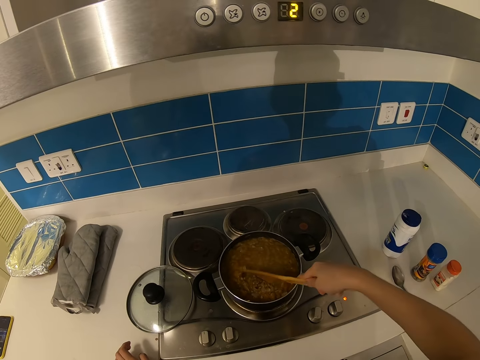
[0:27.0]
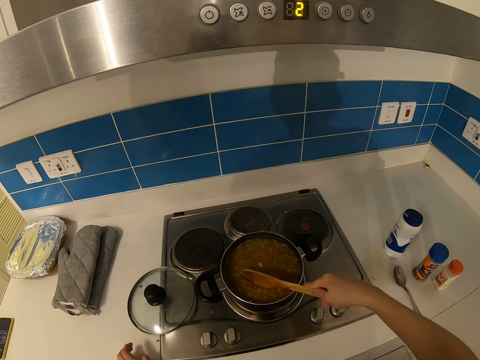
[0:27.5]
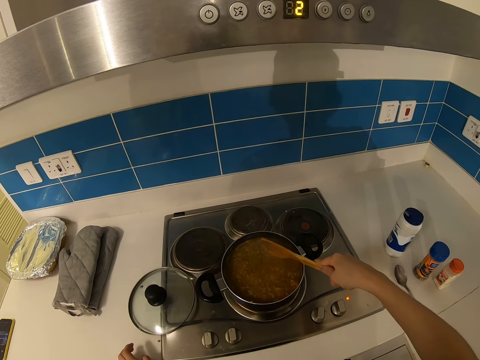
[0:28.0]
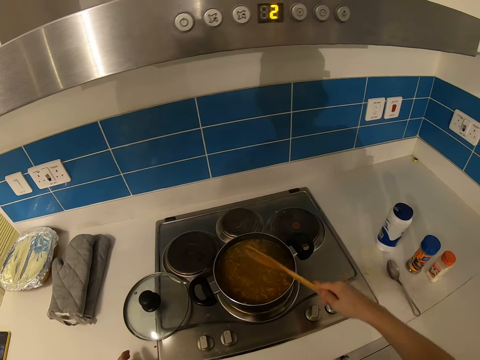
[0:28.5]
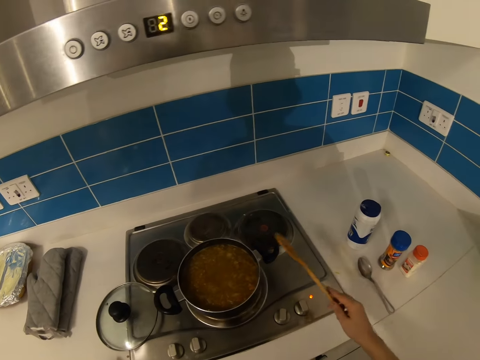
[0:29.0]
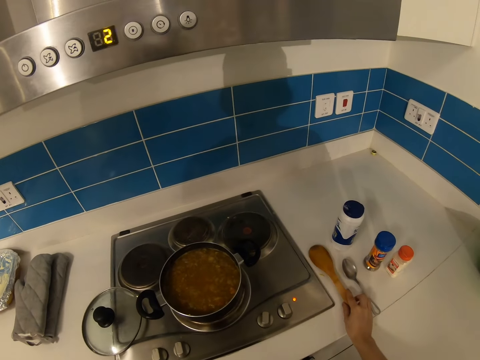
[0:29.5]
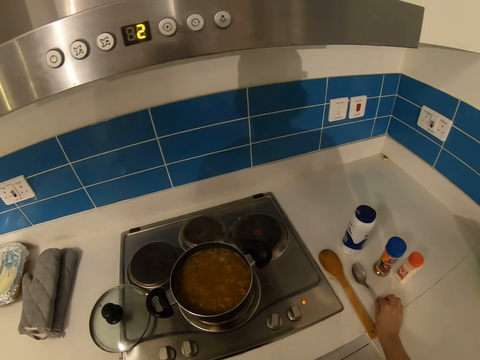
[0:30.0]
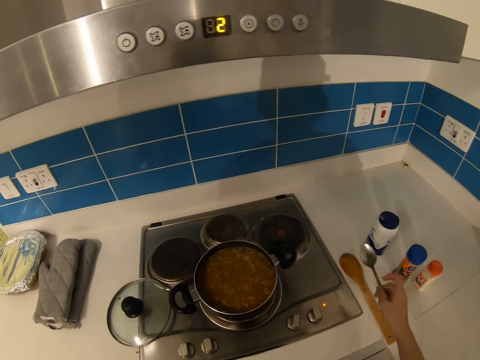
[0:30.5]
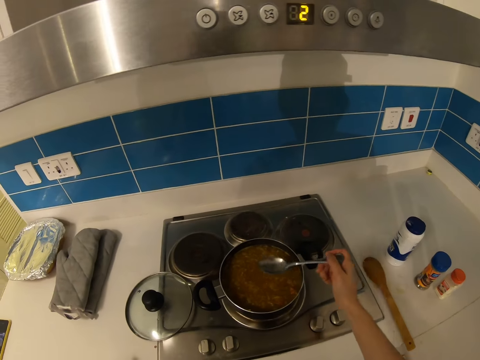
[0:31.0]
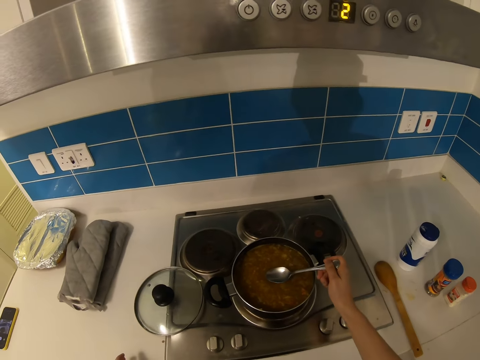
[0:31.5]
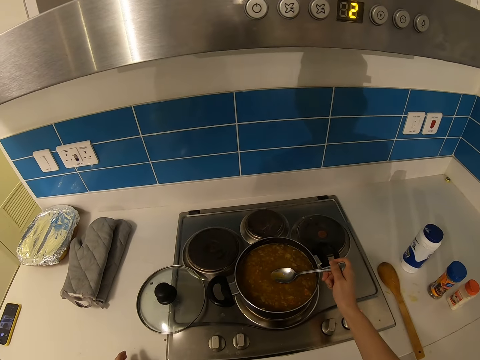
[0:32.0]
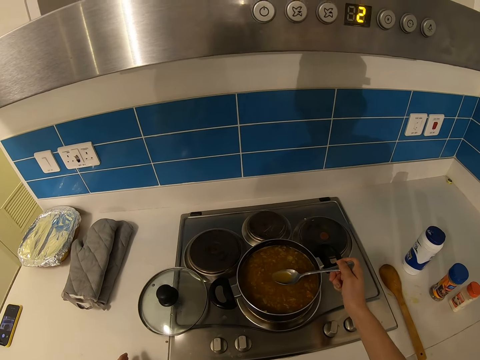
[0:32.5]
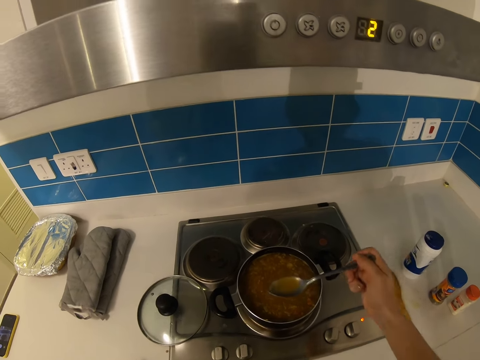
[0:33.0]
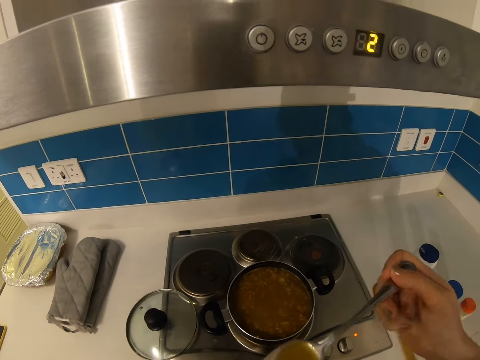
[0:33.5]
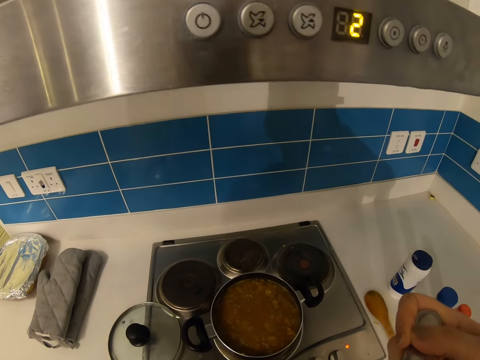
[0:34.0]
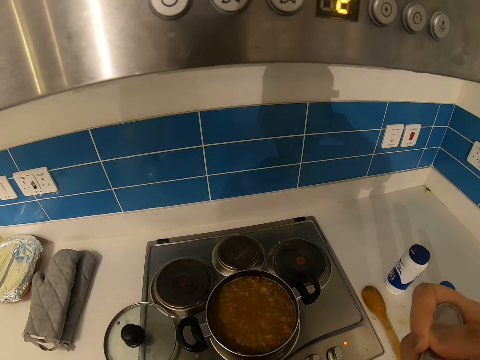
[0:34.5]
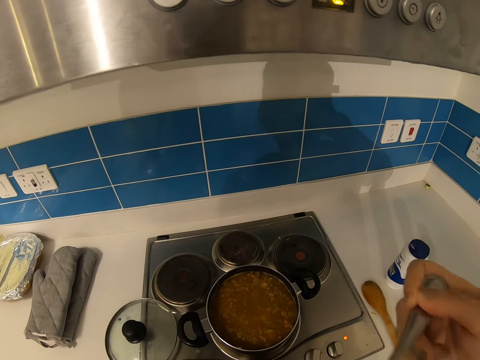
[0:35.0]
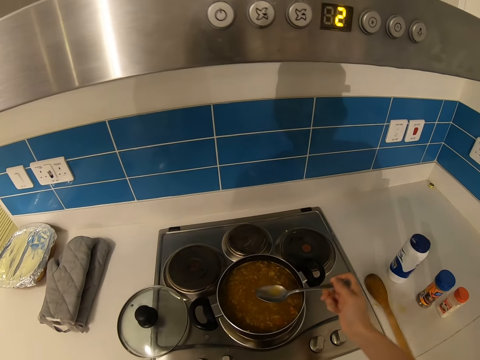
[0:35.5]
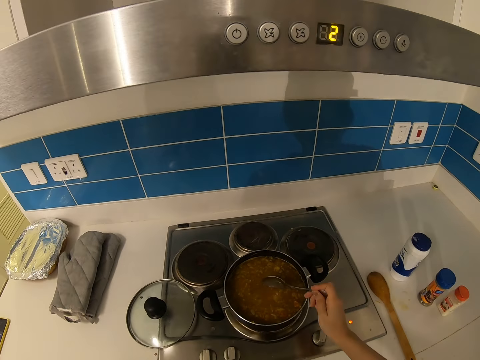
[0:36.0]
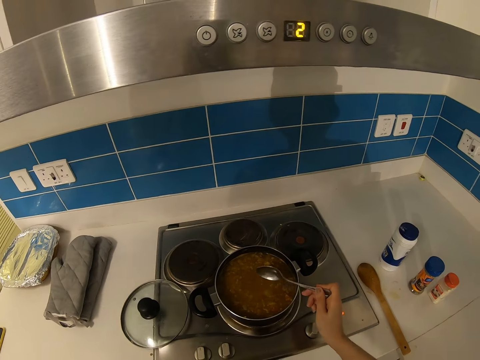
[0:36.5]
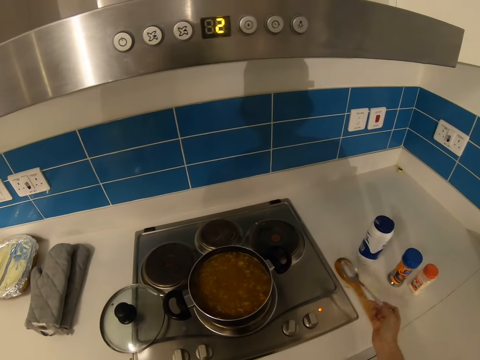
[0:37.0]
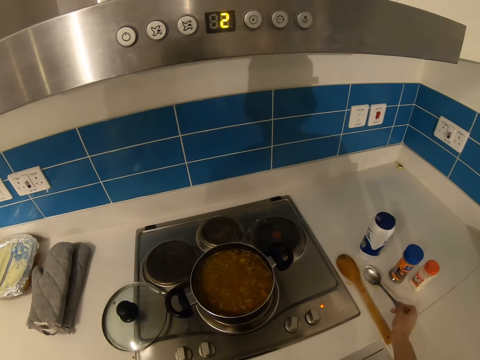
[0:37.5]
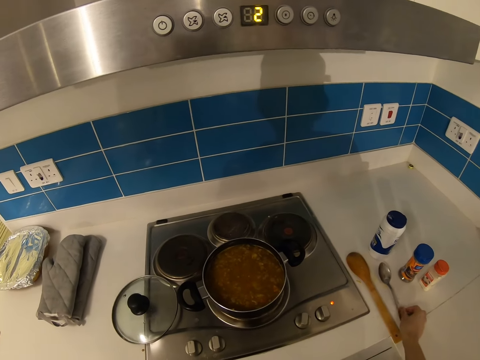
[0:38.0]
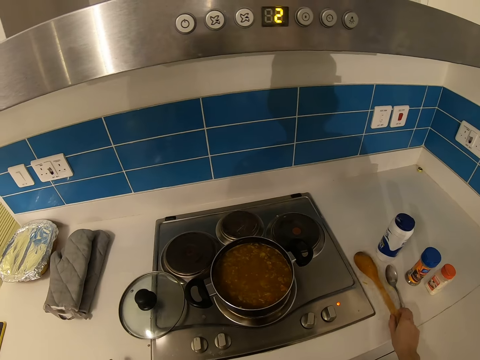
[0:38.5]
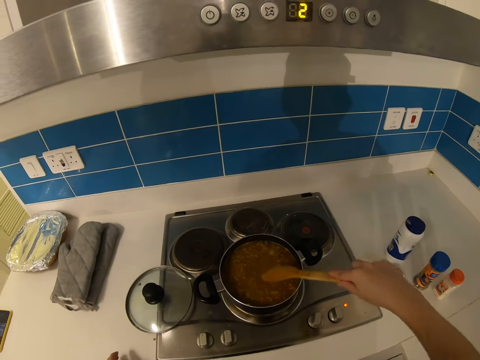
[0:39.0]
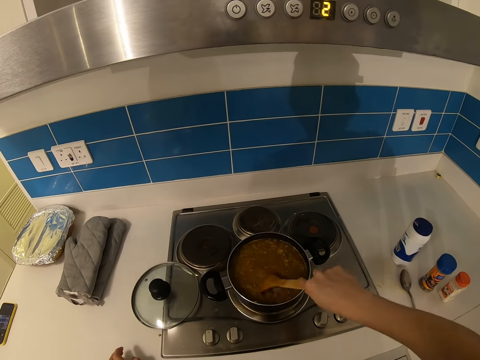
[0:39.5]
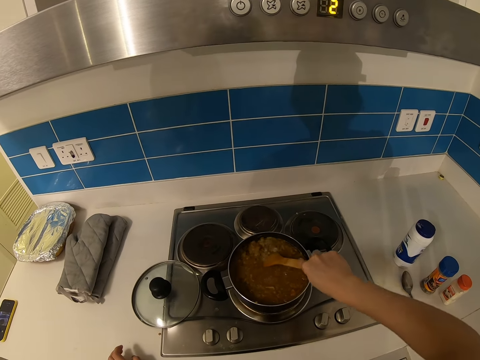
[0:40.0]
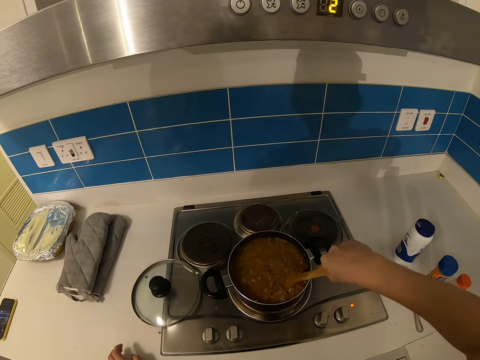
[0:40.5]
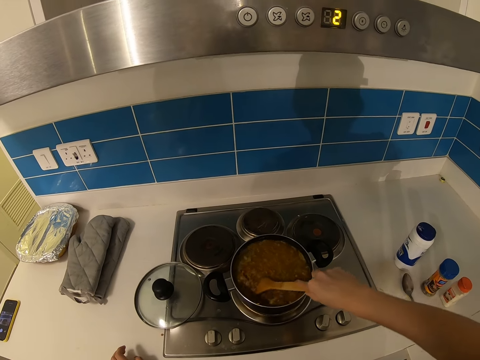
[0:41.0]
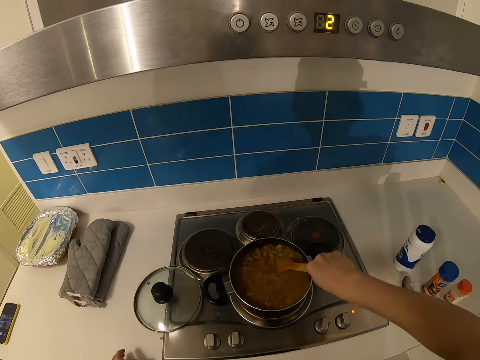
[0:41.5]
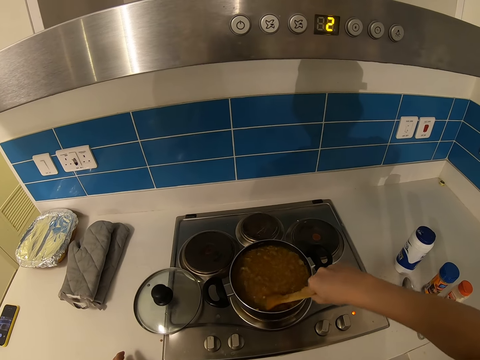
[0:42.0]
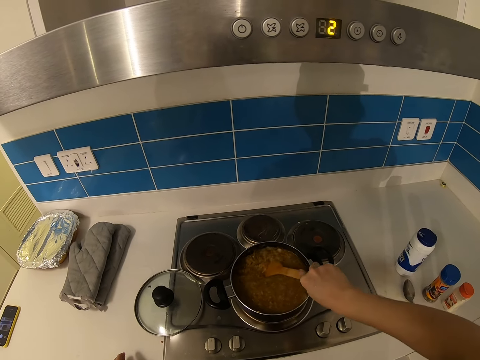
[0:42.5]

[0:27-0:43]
The camera wearer puts the wooden spatula on the kitchen counter. They pick the table spoon from the kitchen counter. They scoop the soup with the spoon. They drink the soup. They dip the spoon in the food. They put the spoon on the table. They pick the wooden spatula from the counter top. They stir the food with the wooden spatula.

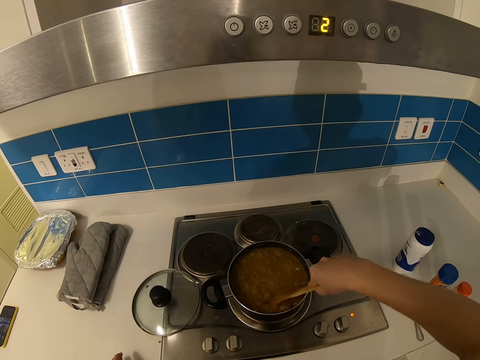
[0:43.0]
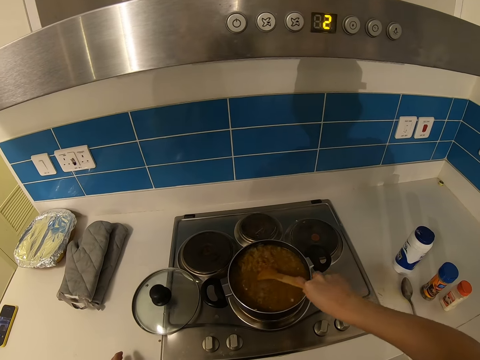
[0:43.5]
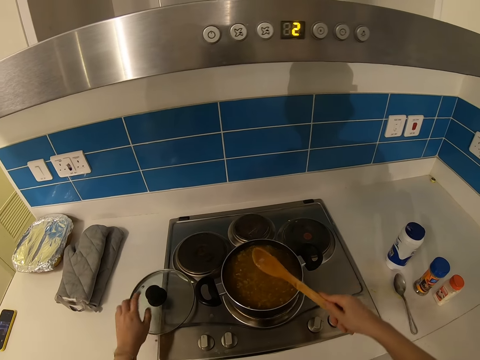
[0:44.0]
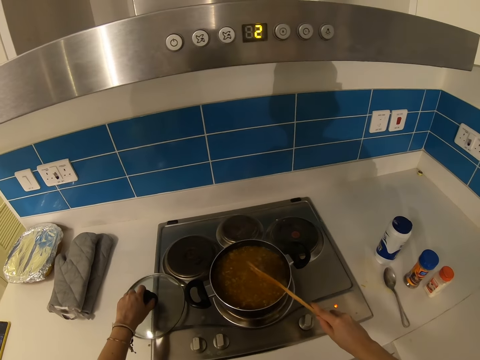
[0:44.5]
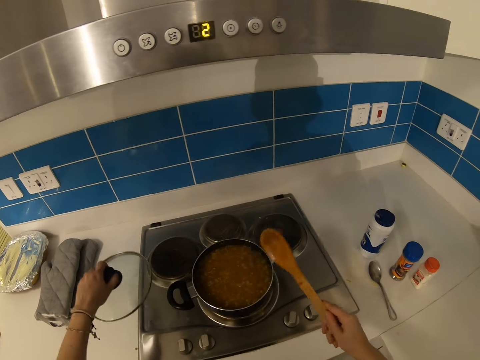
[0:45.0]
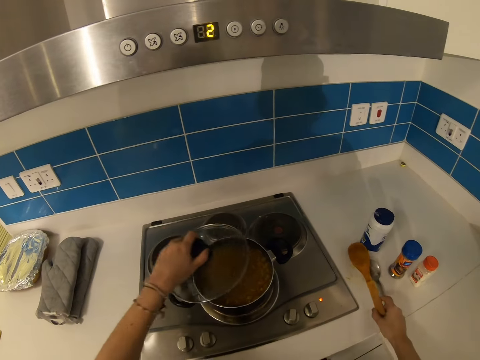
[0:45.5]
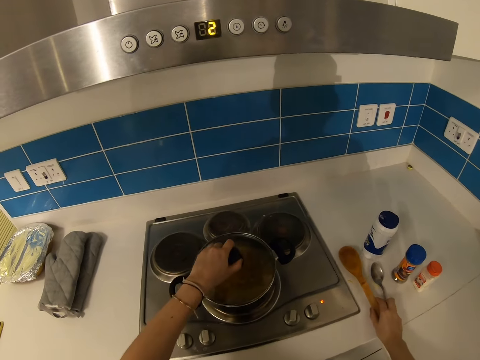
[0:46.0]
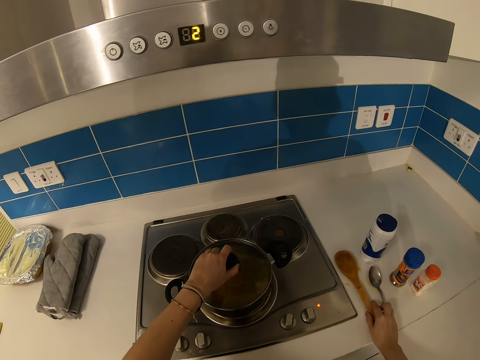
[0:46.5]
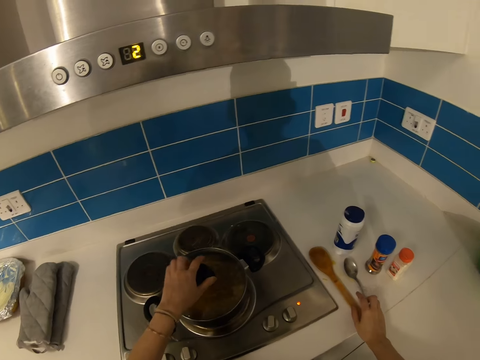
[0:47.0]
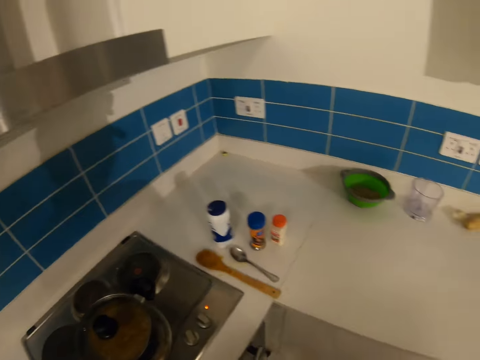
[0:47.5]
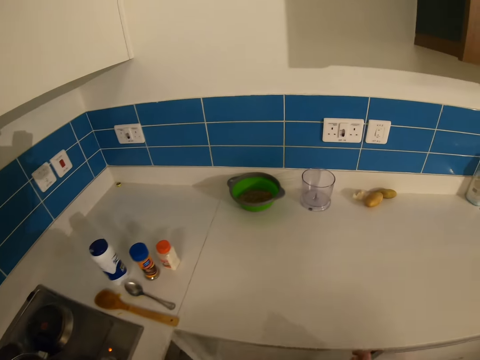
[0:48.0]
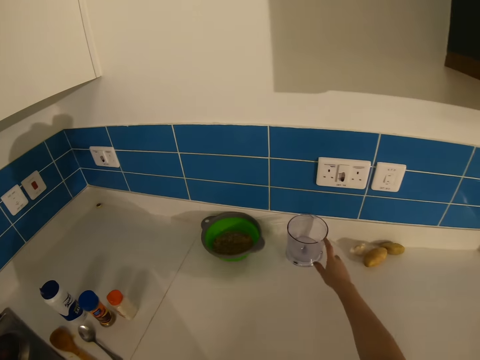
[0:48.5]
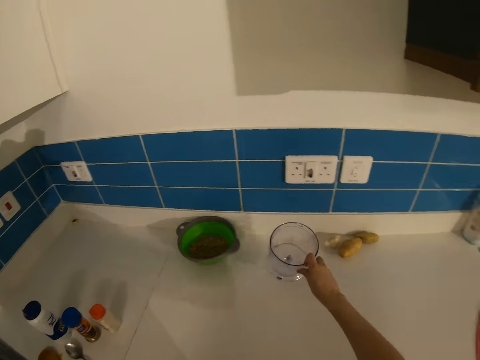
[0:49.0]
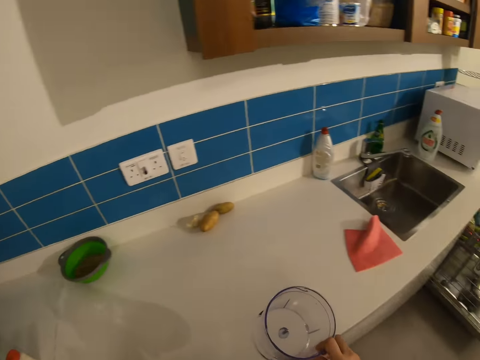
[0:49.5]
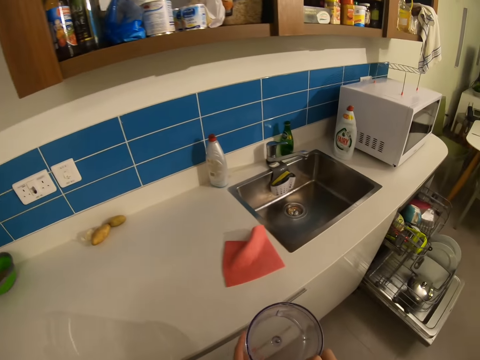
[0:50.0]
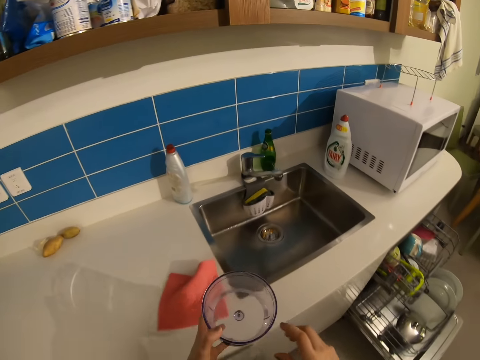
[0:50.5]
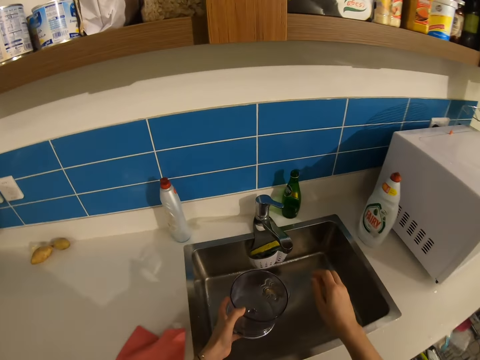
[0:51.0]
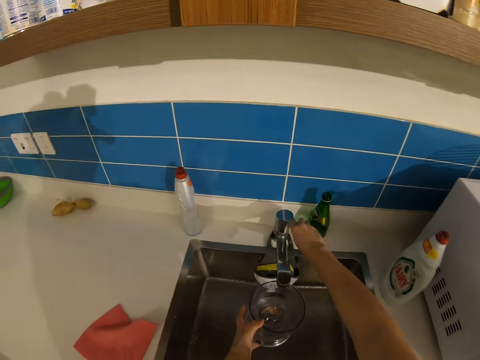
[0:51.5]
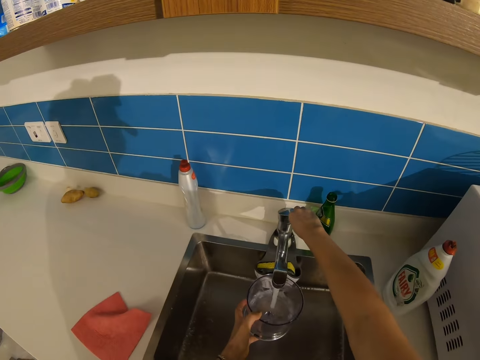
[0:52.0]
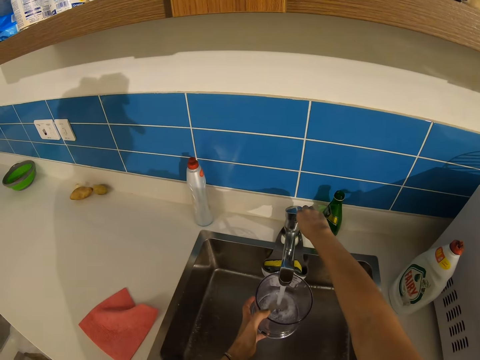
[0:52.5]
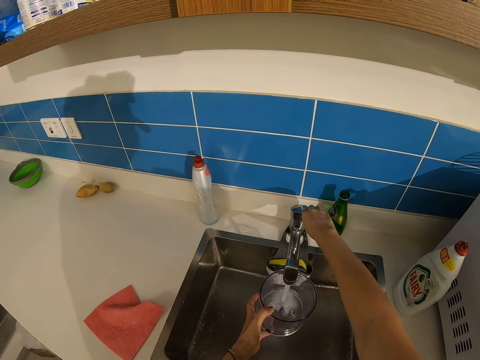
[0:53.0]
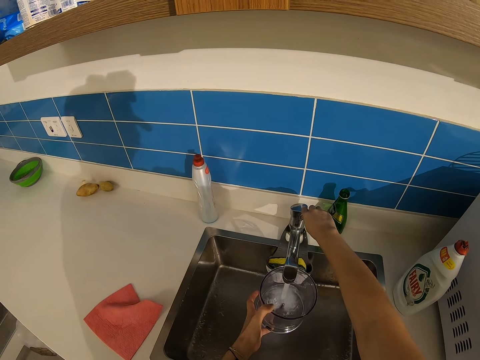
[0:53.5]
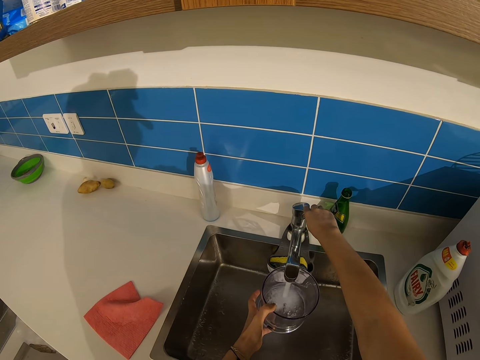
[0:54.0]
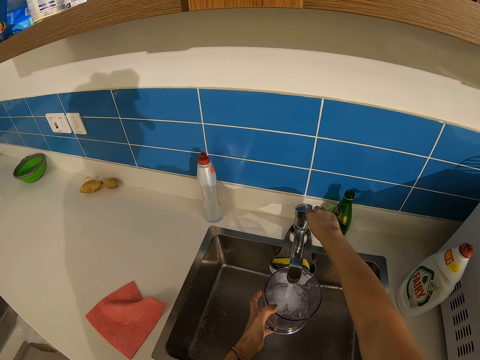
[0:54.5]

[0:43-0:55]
The camera wearer picks the saucepan lid from the counter top. They put the wooden spatula on the counter top. They cover the saucepan with the saucepan lid. They pick the glass or blender from the counter top. They move to the sink. They open the tap. They fill the glass with water.
